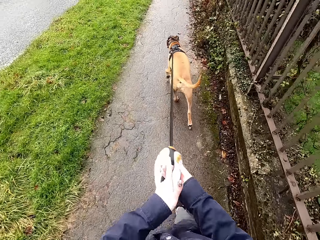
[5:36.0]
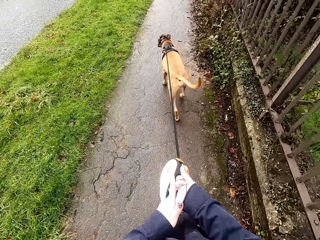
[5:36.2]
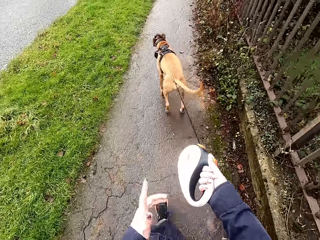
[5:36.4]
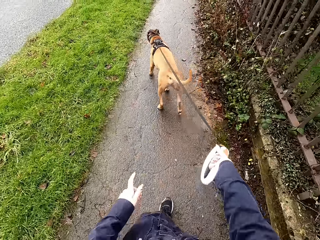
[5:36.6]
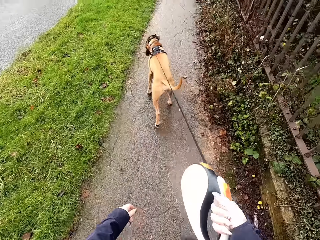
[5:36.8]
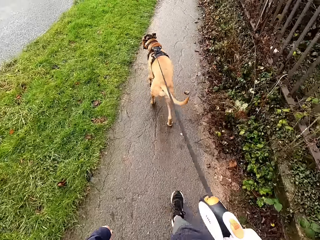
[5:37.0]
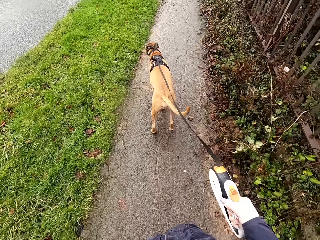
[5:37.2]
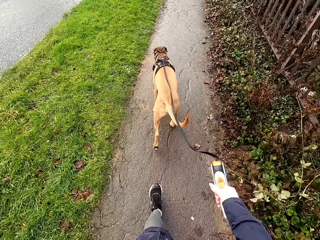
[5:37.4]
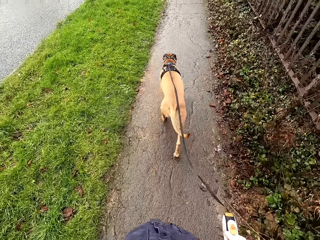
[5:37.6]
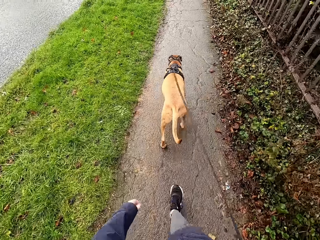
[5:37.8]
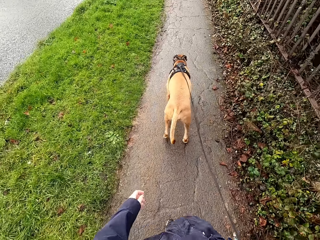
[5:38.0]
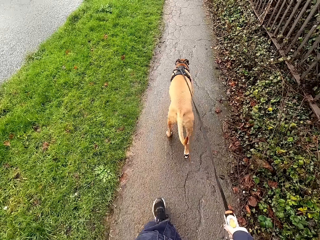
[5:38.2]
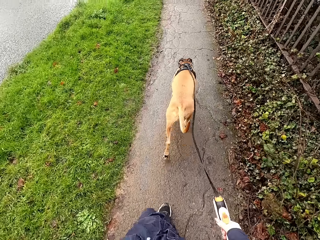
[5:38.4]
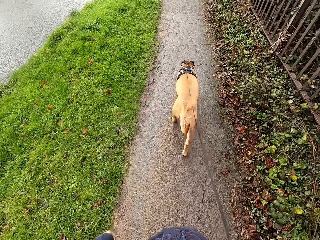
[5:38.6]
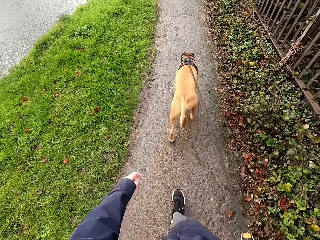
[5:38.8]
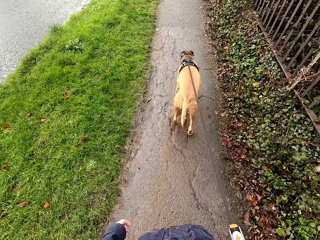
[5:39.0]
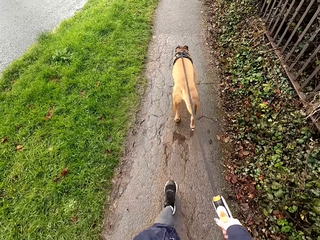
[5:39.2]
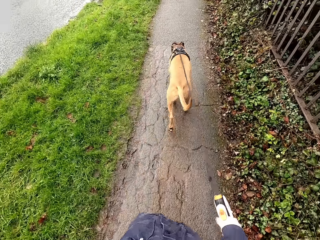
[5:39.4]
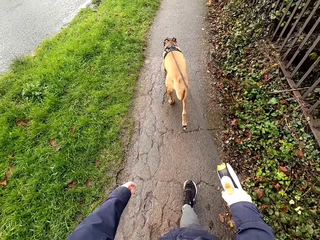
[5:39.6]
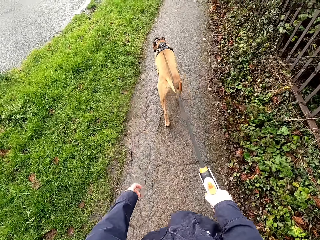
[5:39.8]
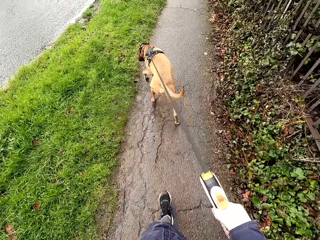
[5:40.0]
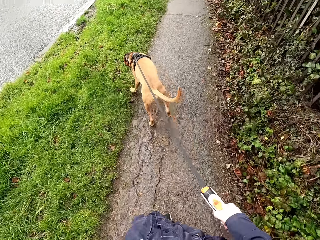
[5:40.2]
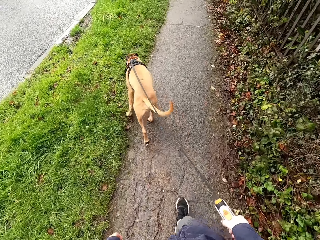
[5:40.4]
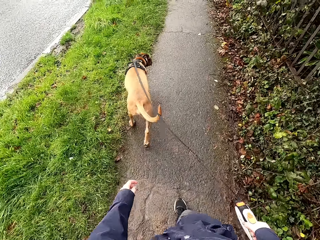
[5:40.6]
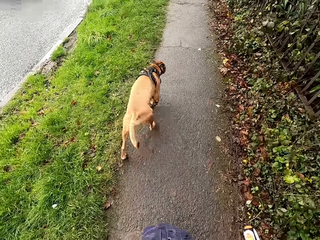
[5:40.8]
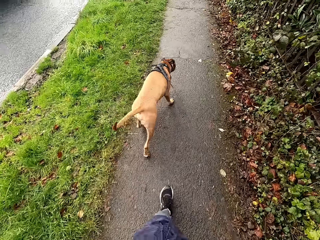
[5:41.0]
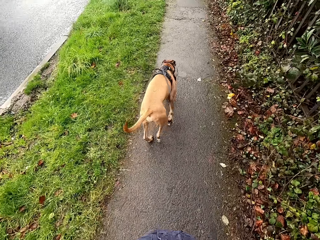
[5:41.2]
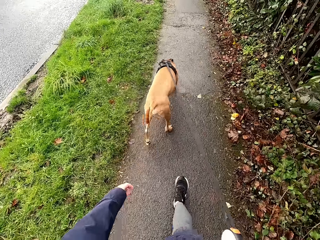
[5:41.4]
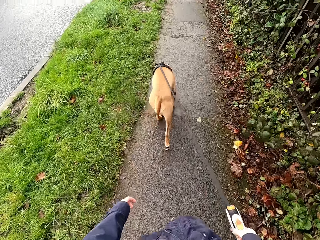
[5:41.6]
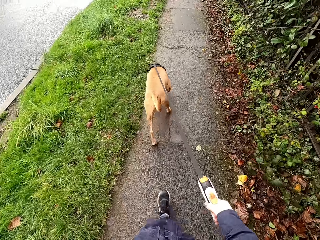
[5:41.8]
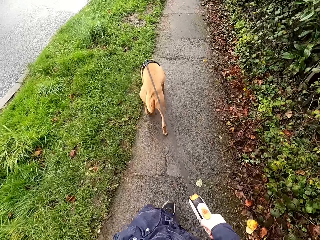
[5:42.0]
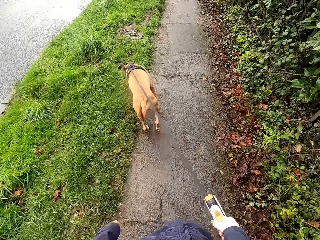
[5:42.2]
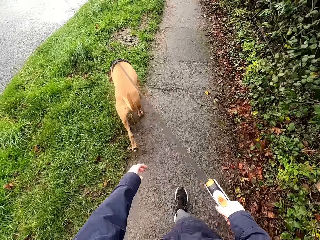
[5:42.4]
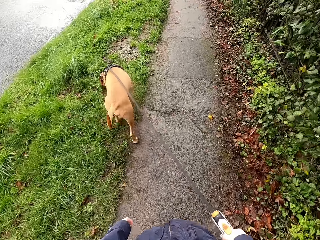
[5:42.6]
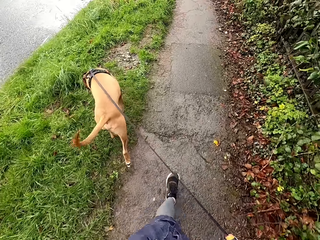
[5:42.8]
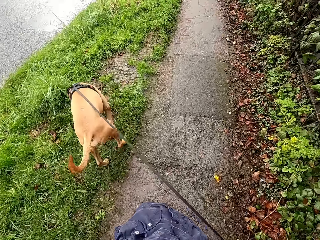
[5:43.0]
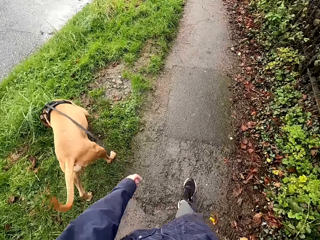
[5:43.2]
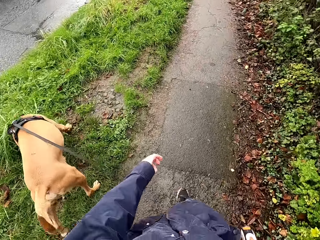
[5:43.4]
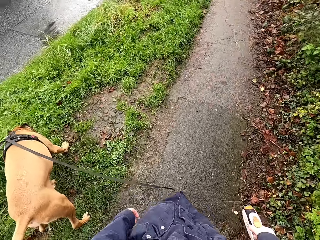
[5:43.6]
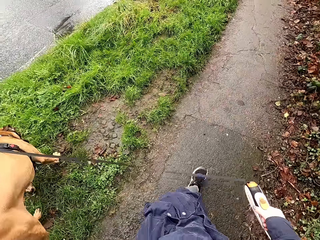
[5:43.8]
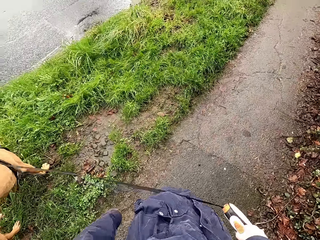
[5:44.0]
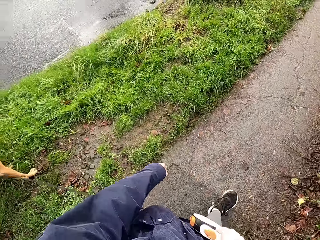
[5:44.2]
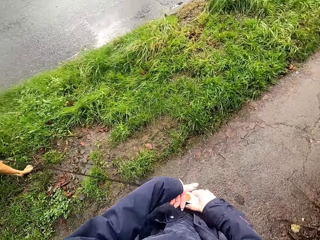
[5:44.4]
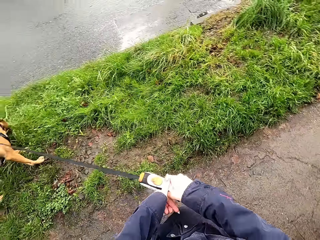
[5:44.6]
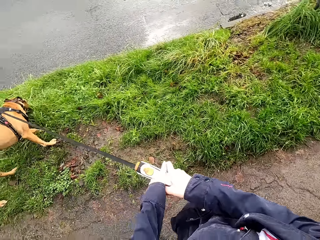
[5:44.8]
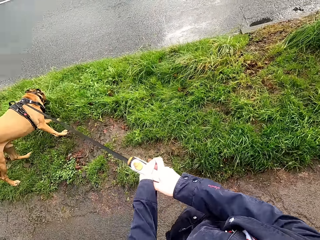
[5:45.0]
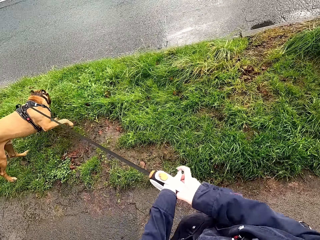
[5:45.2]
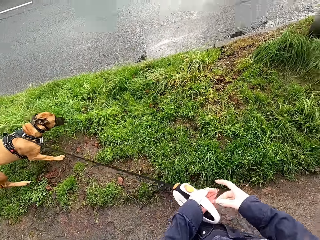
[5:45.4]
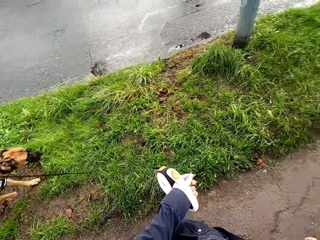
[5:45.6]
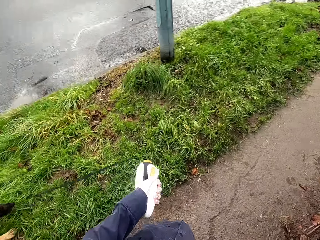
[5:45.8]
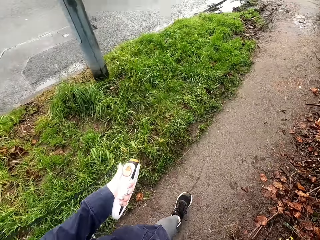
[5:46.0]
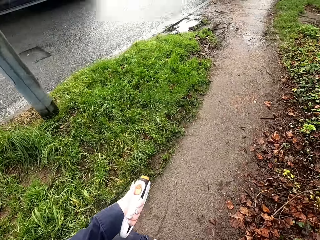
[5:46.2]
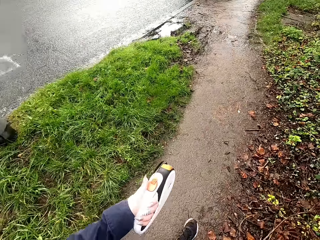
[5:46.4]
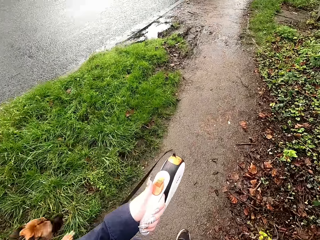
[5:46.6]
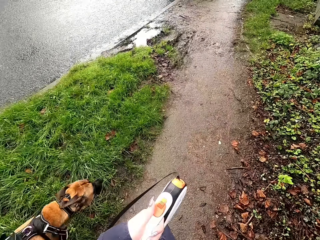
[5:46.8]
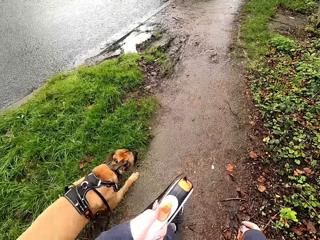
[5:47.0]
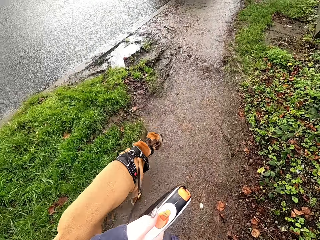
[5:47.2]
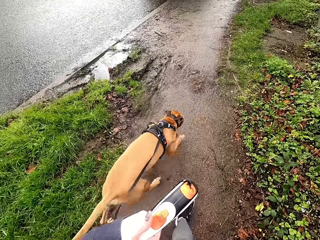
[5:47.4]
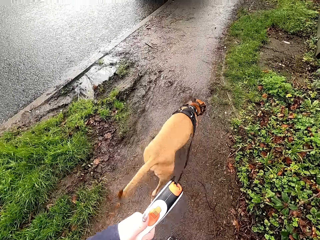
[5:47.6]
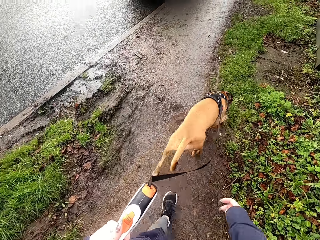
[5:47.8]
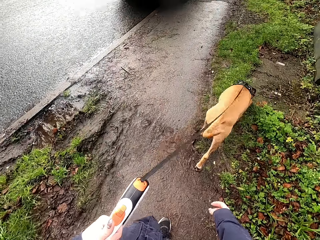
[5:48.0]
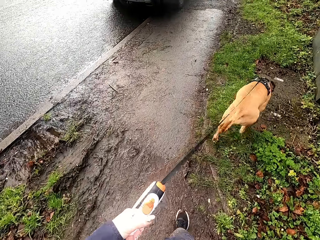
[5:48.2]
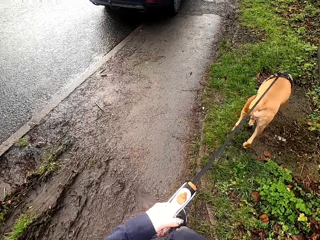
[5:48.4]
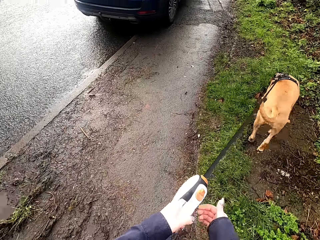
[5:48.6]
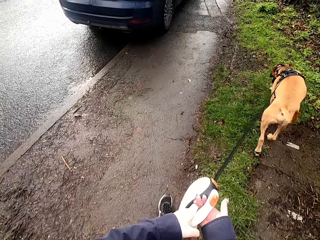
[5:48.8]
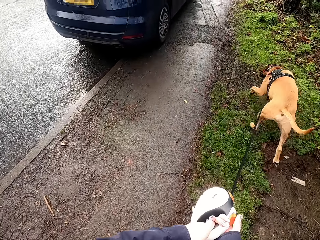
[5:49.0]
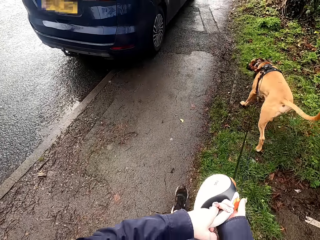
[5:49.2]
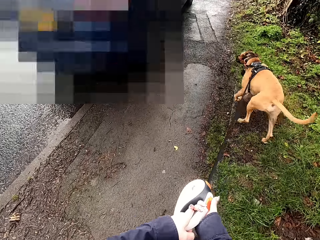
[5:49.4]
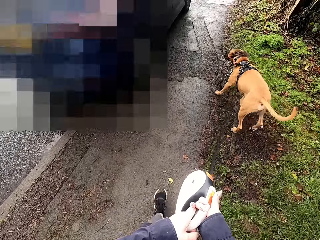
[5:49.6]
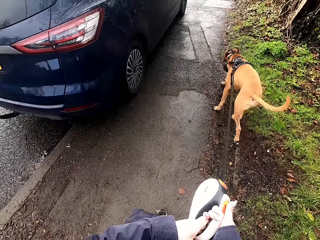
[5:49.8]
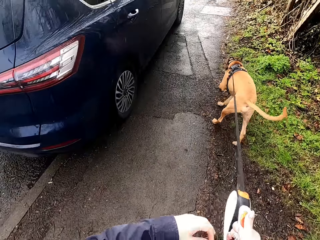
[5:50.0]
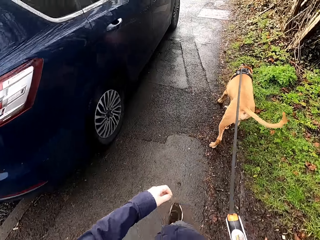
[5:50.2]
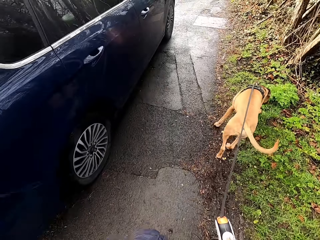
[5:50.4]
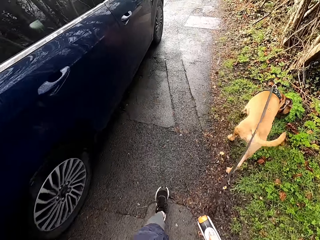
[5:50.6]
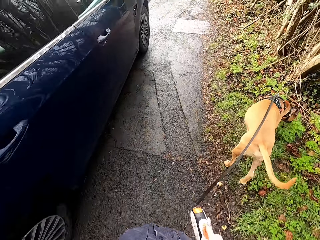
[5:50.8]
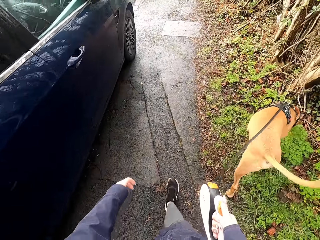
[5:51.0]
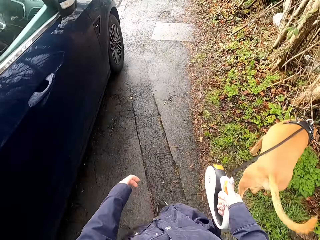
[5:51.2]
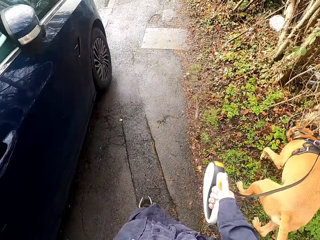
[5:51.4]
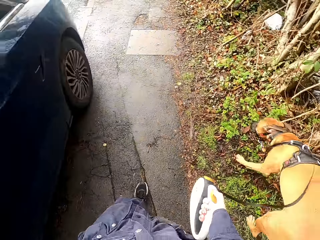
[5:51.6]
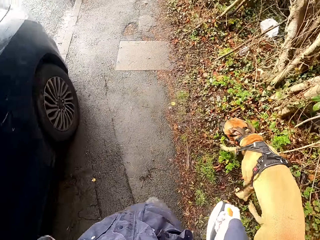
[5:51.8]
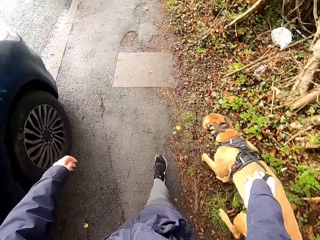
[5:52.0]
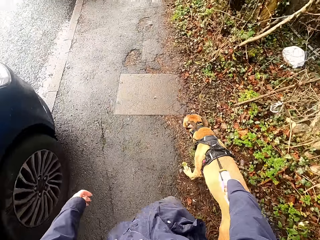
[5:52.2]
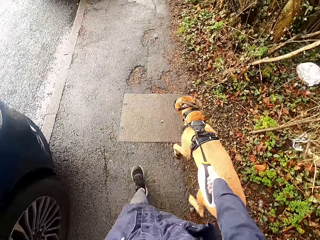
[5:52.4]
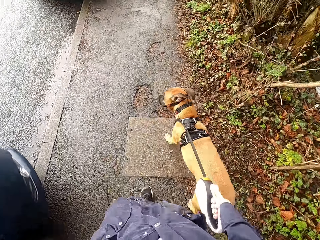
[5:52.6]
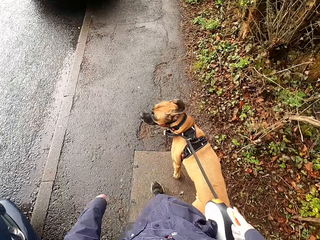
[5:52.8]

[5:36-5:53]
The camera wearer passes the leash from her left hand to her right hand. She walks the dog along the walkway with the leash in her right hand. She pulls the leash on the dog's neck with both hands. She walks the dog along the walkway with the leash in her left hand.

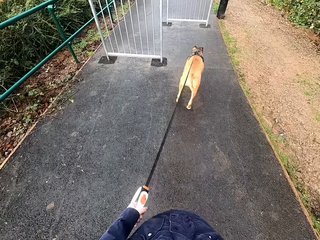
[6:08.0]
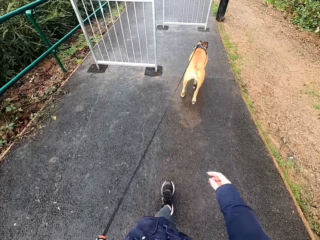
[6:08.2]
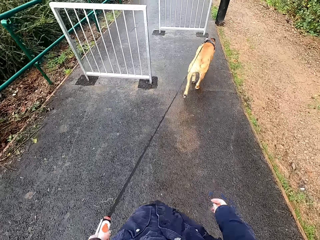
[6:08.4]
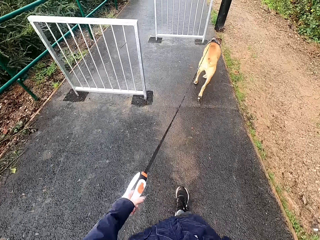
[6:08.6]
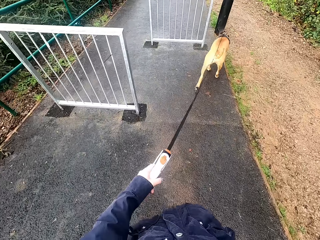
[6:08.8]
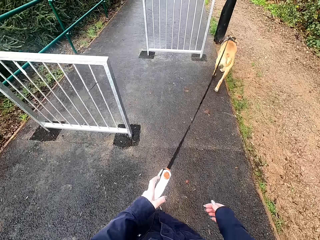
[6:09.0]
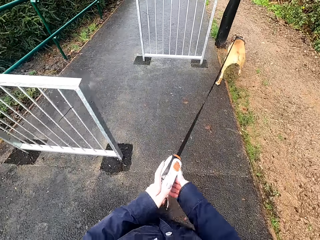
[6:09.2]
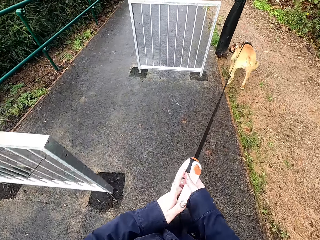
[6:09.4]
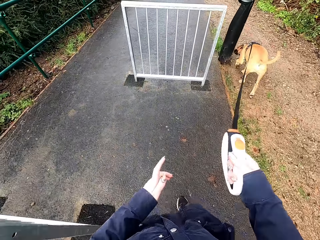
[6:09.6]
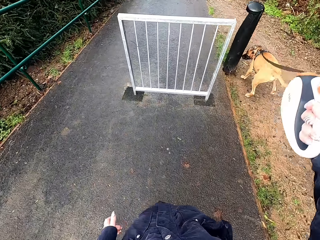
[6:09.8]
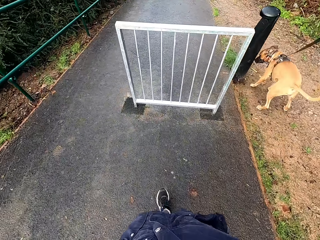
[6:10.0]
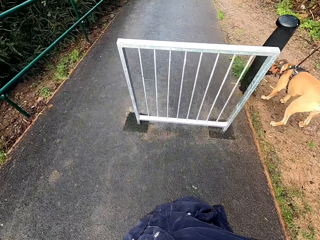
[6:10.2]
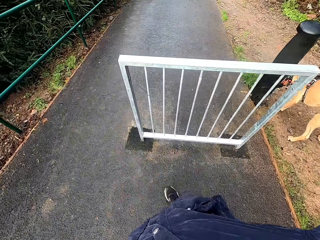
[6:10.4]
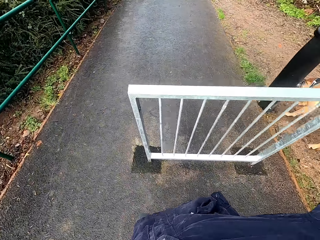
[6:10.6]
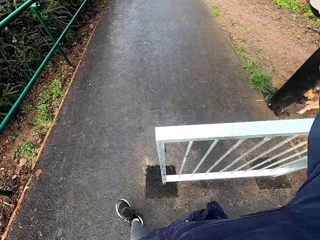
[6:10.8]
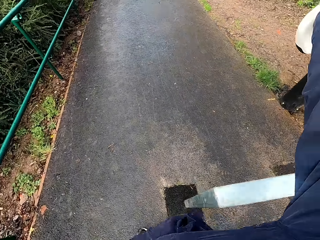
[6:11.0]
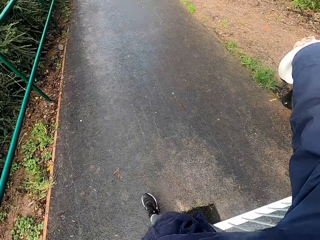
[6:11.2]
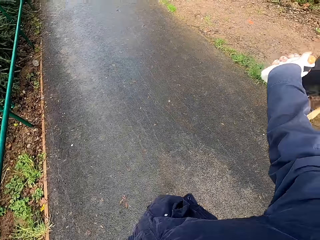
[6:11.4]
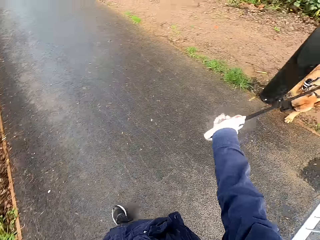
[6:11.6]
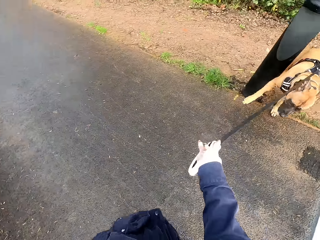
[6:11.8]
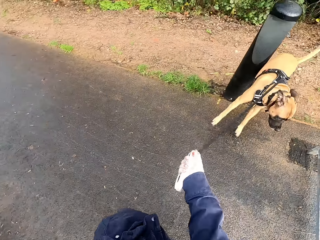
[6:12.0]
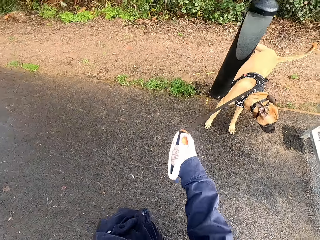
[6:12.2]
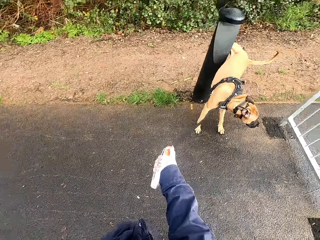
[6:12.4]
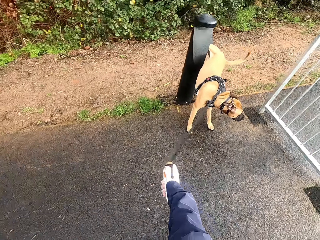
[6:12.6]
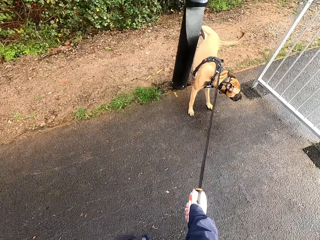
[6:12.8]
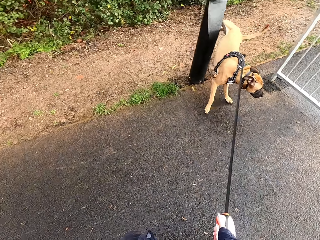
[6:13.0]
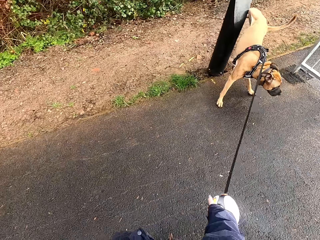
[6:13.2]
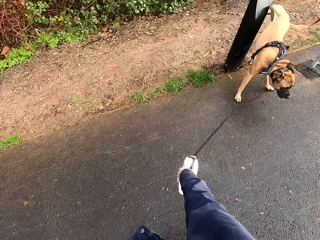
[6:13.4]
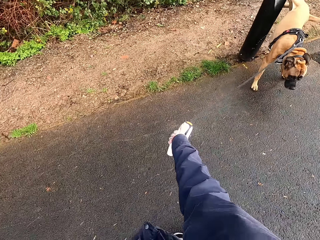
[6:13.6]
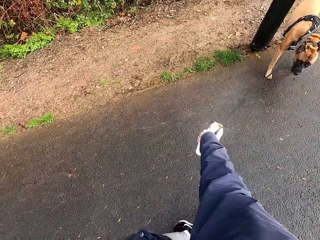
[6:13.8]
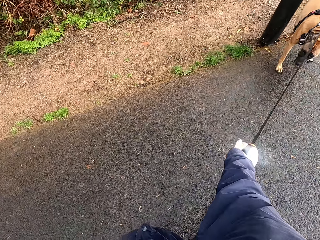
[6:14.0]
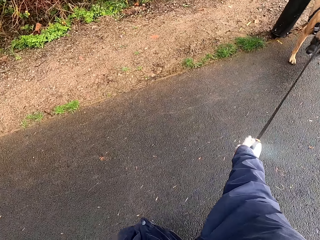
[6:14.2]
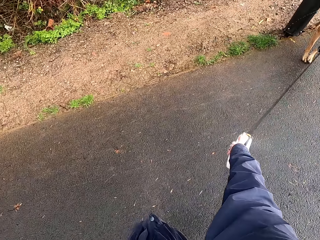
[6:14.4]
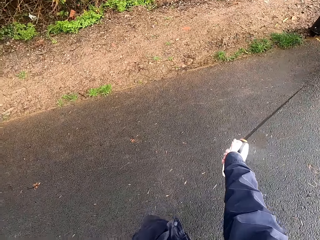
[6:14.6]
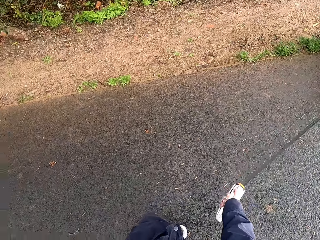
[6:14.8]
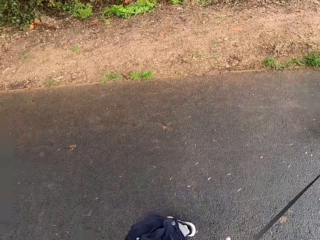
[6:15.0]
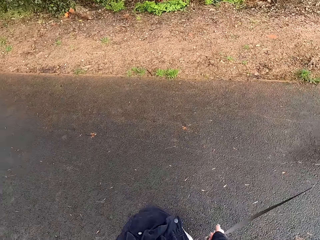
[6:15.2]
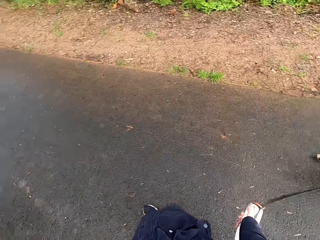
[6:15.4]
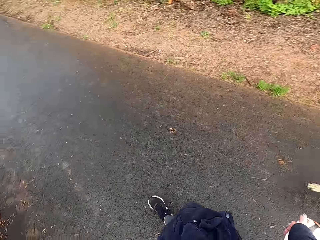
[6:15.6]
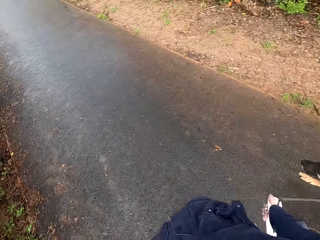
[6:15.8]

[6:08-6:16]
The camera wearer passes the leash from her left hand to her right hand. She raises the leash over a gate with her right hand. She walks past the gate on the walkway. She pulls the leash on the dog's neck with her right hand.
